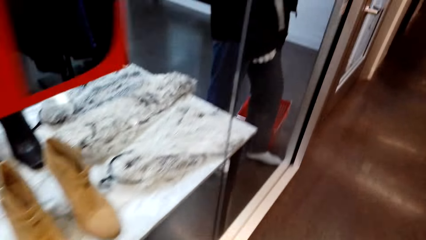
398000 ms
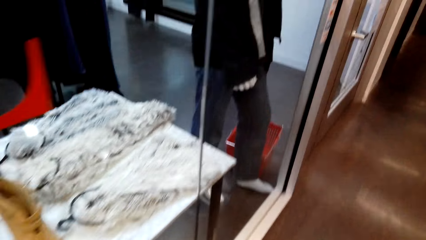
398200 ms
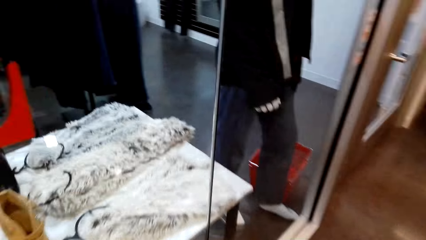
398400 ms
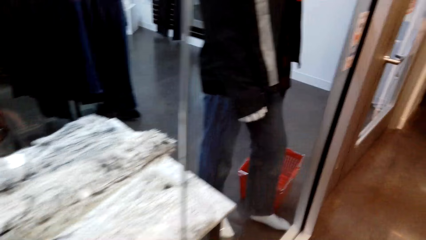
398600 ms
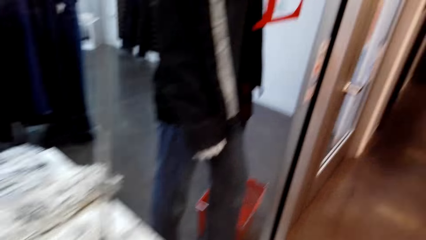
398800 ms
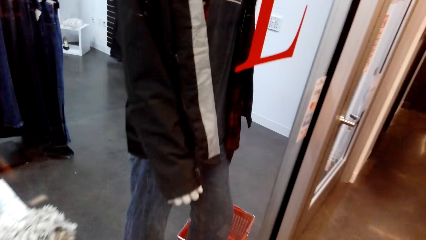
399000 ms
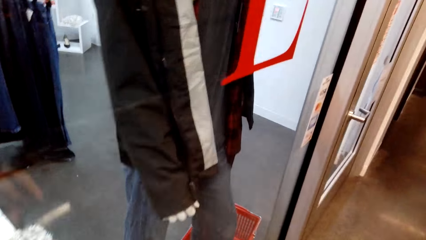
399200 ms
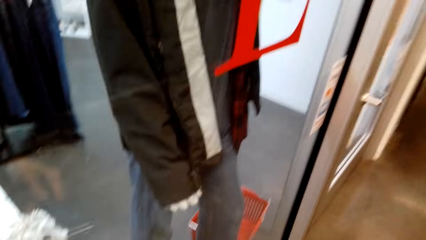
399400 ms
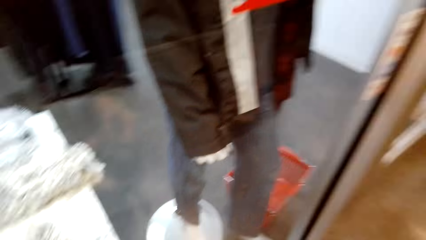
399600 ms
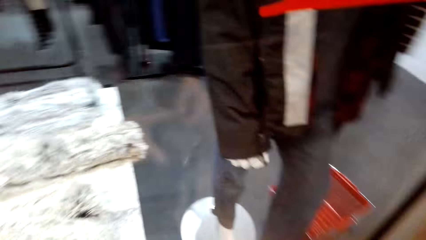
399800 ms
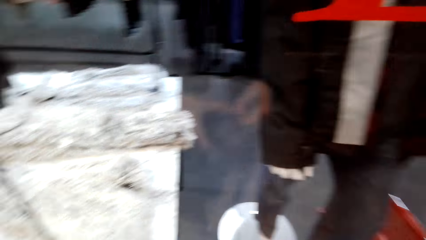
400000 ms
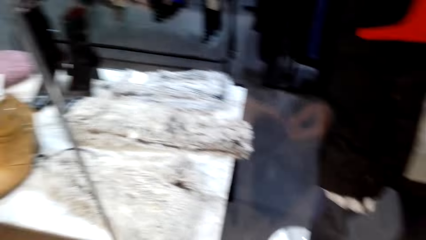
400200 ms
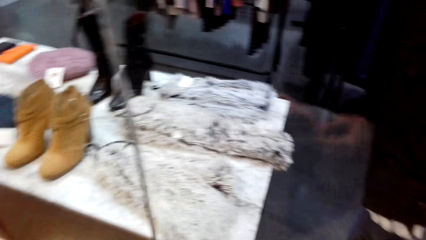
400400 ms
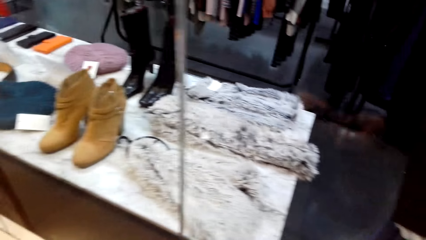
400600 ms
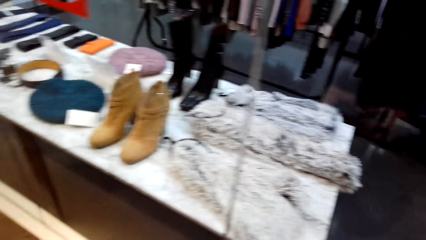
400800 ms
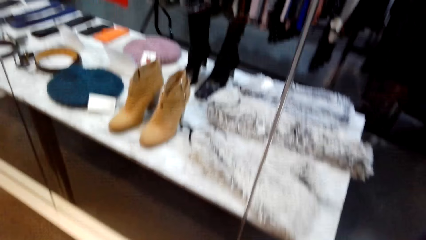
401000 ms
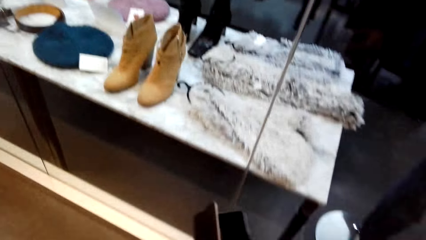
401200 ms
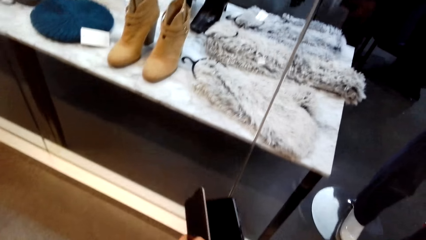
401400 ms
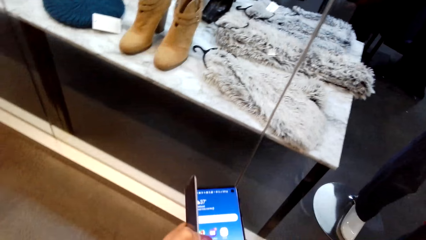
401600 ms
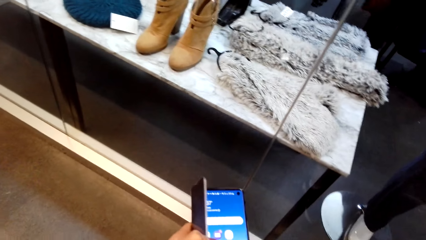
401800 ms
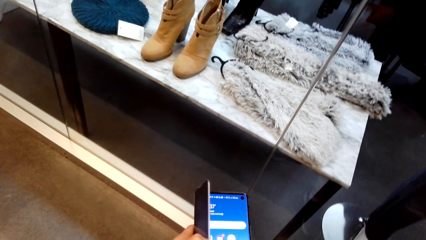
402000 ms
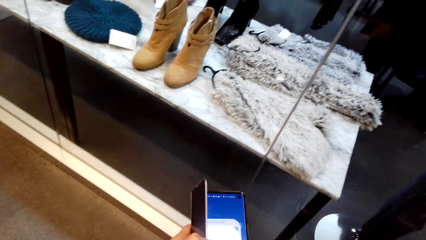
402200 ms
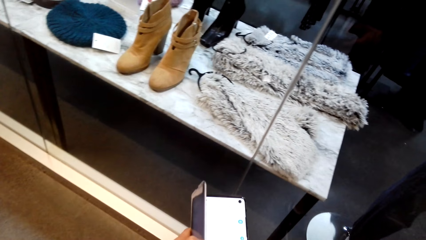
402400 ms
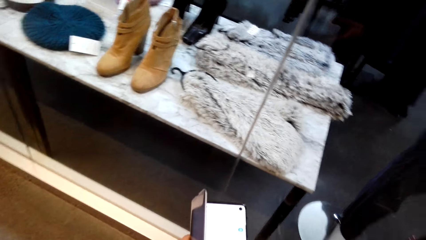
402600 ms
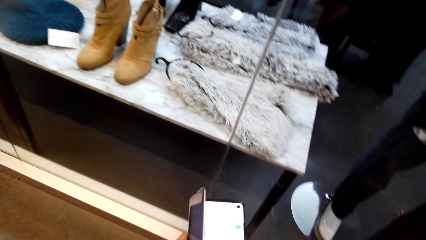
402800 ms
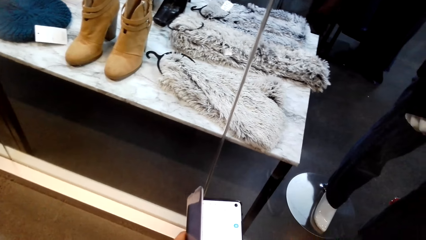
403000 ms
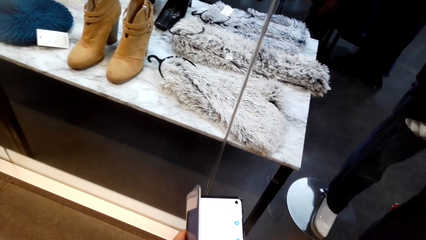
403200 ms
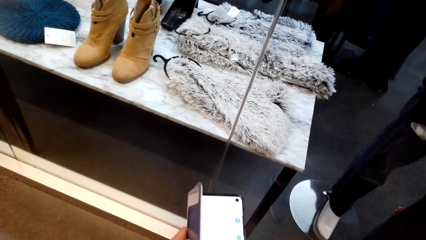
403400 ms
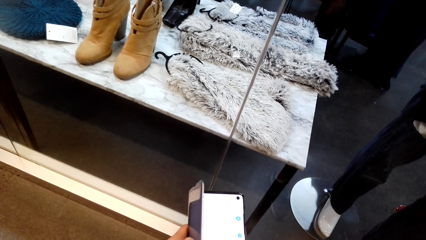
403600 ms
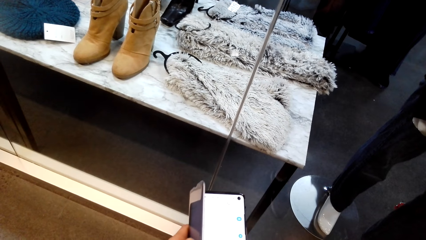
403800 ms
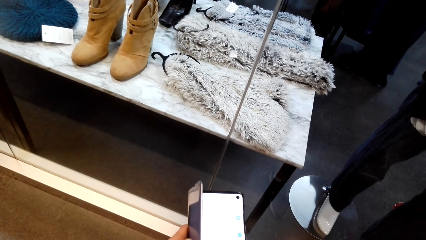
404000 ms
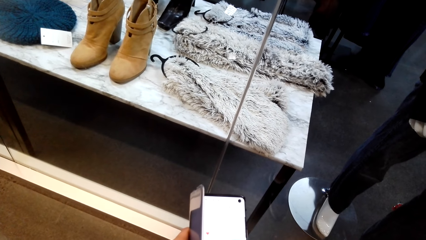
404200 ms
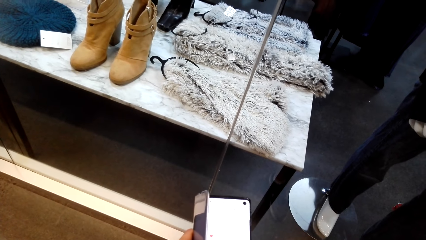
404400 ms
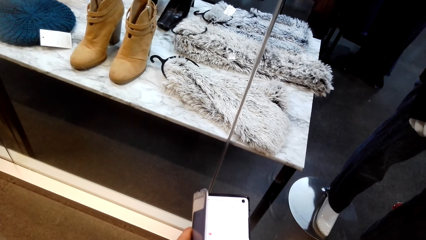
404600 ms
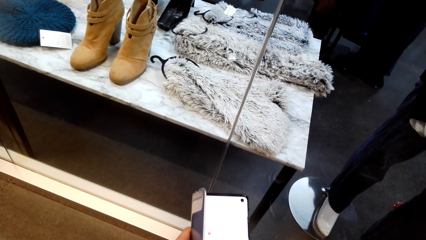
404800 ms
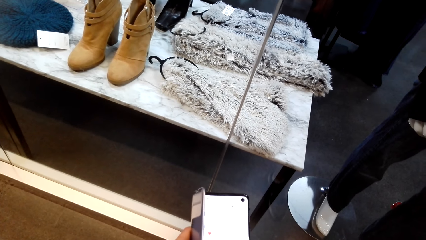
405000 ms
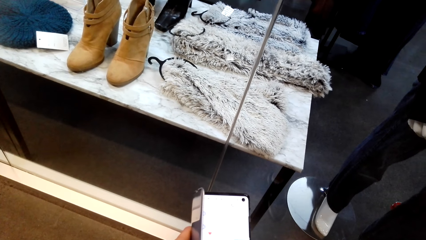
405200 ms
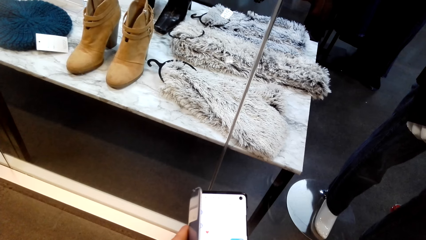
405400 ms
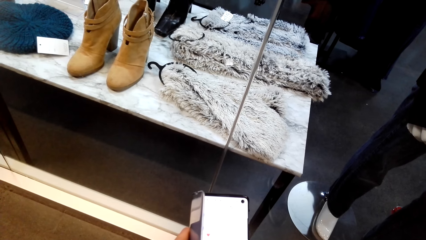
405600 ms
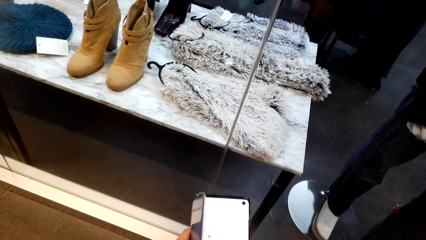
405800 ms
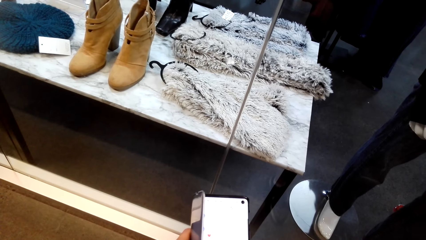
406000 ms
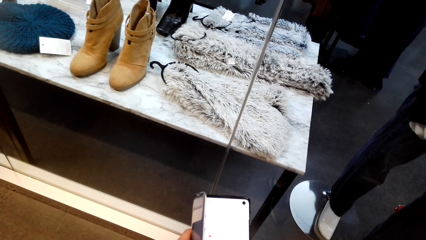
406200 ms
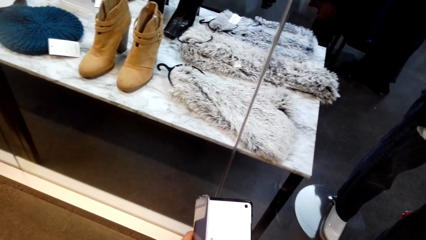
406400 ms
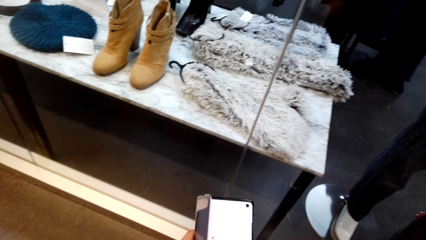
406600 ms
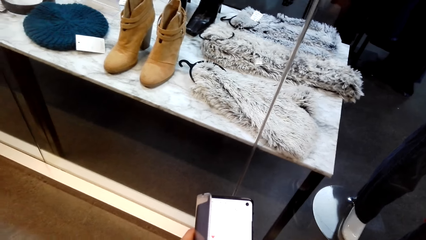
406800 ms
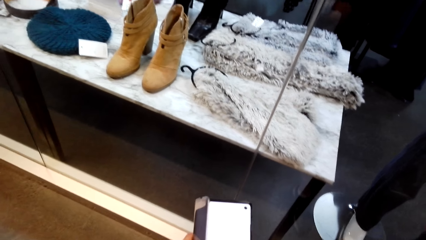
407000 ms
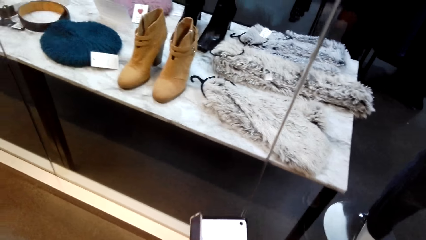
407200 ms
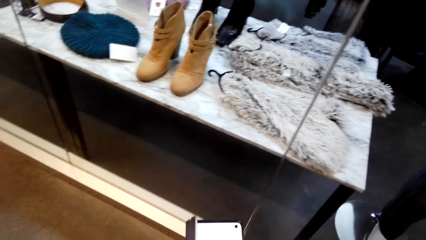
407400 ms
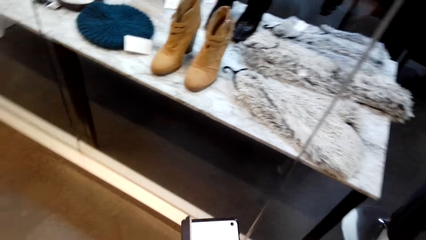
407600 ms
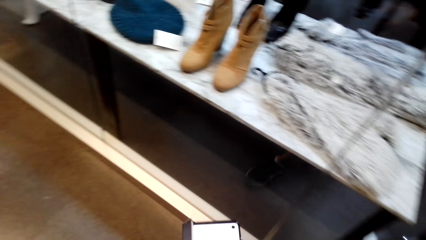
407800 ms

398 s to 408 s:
The camera wearer operates a mobile phone.

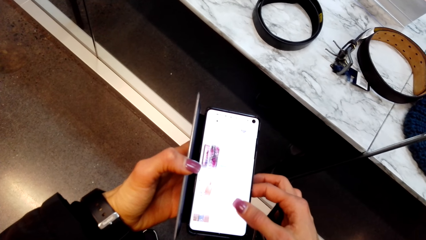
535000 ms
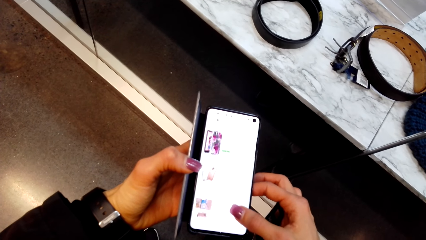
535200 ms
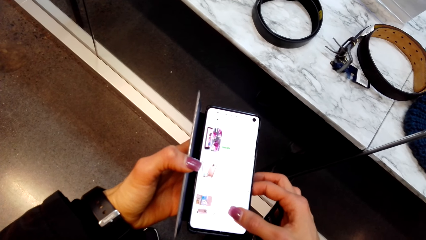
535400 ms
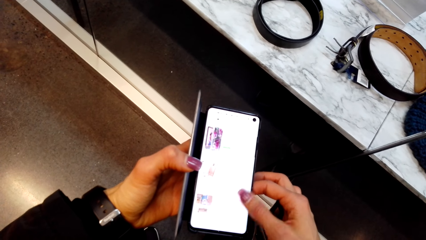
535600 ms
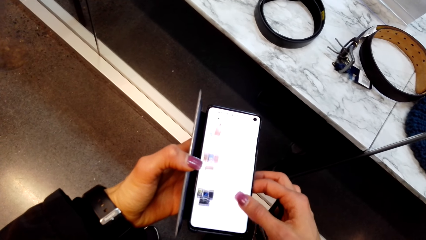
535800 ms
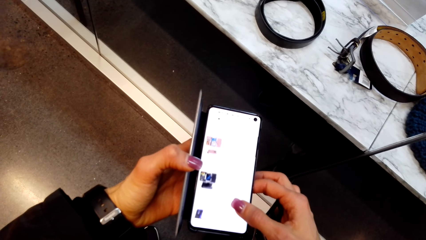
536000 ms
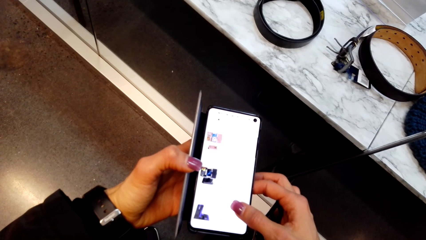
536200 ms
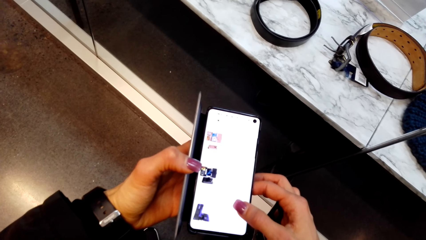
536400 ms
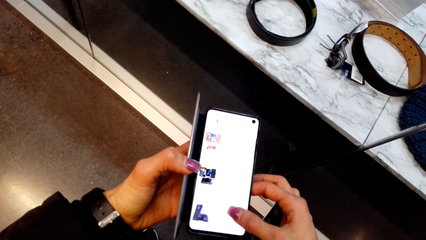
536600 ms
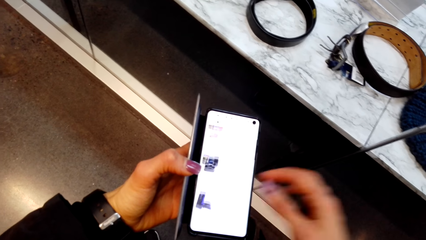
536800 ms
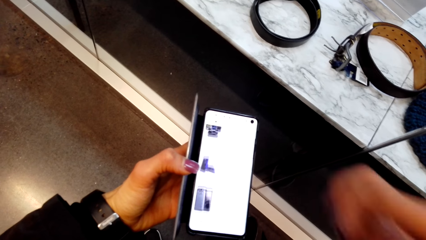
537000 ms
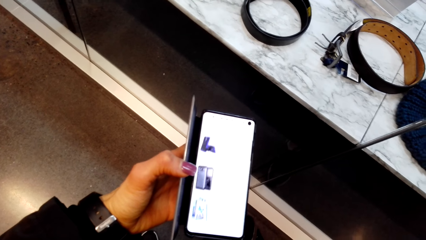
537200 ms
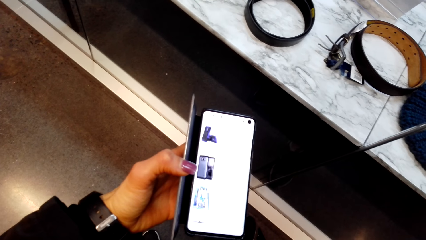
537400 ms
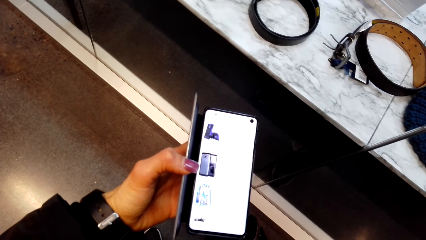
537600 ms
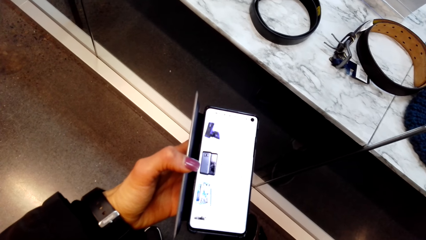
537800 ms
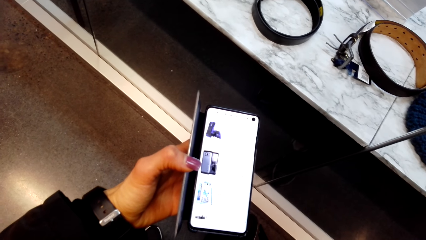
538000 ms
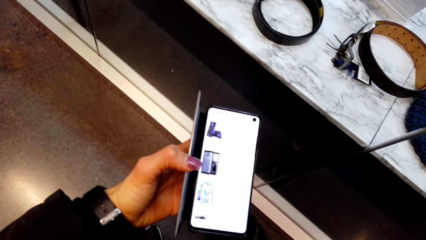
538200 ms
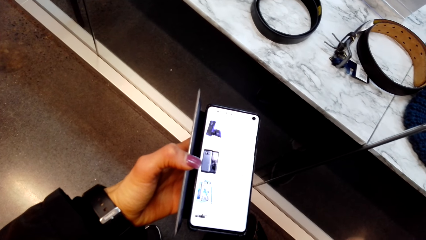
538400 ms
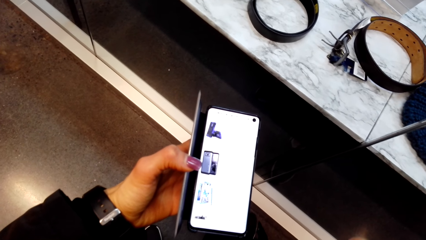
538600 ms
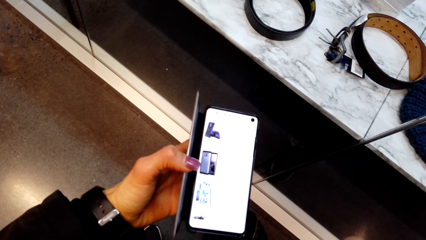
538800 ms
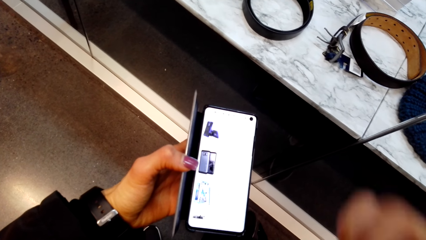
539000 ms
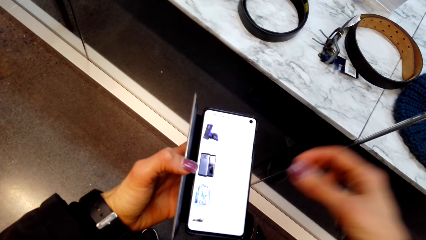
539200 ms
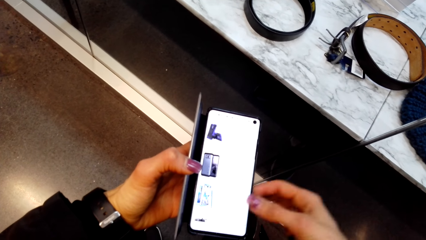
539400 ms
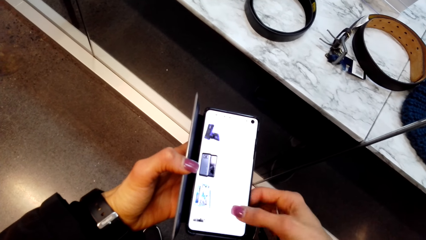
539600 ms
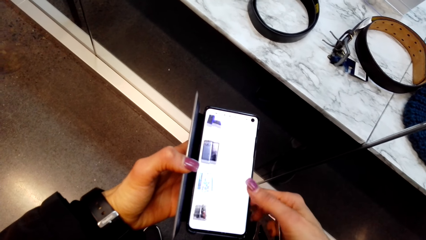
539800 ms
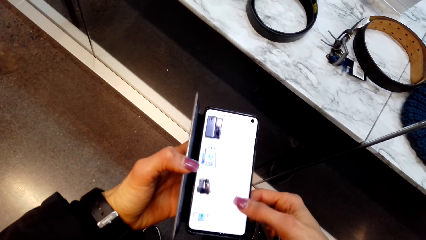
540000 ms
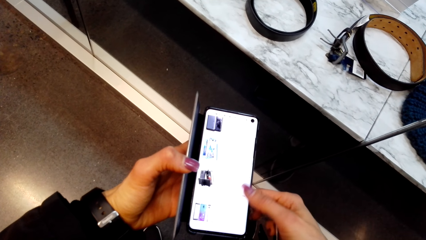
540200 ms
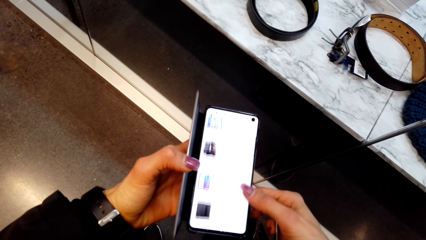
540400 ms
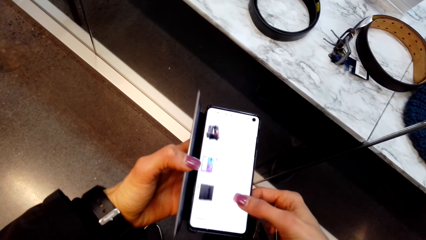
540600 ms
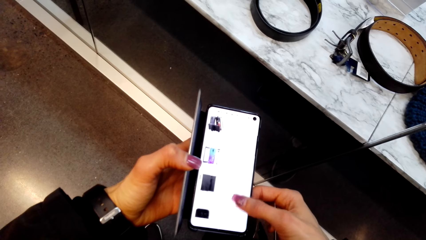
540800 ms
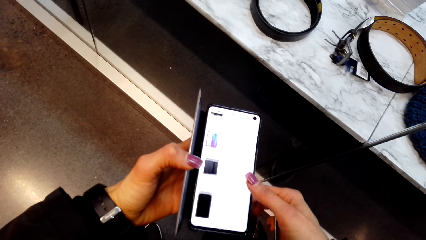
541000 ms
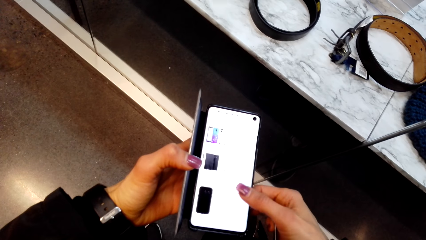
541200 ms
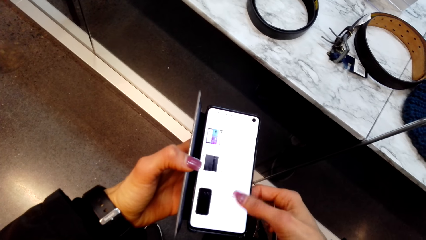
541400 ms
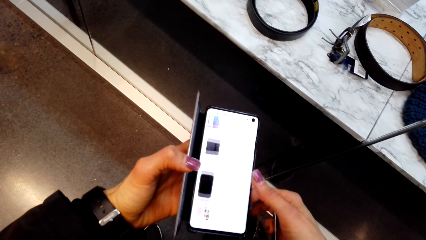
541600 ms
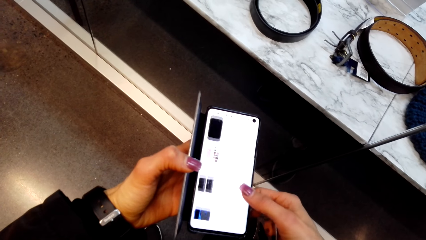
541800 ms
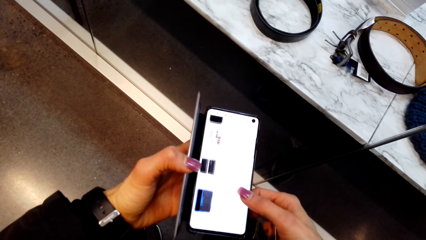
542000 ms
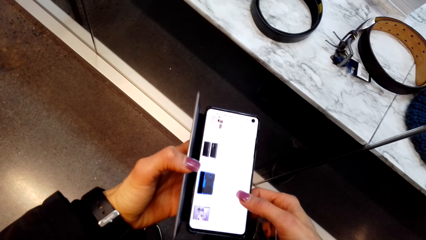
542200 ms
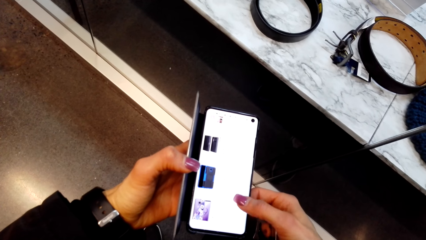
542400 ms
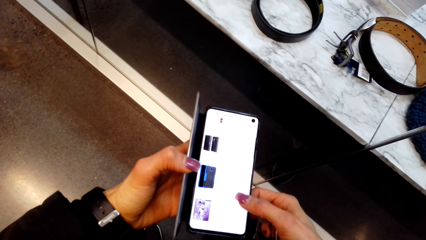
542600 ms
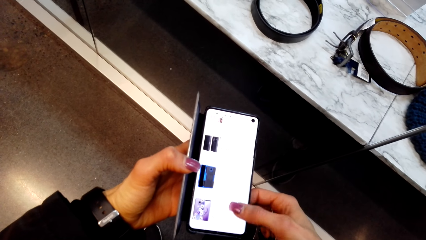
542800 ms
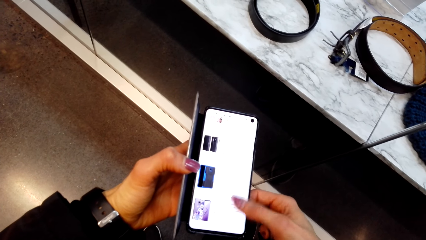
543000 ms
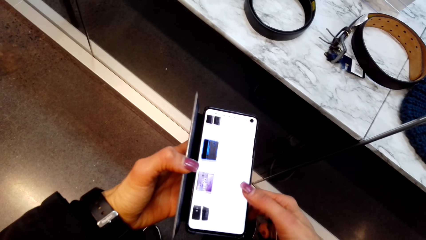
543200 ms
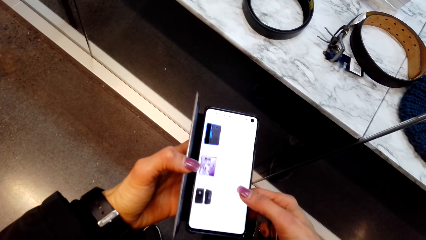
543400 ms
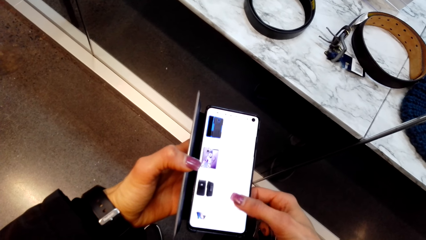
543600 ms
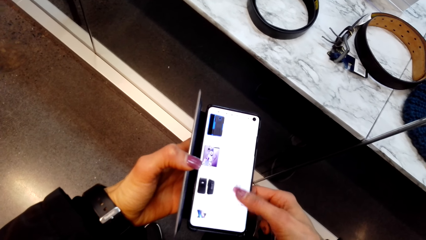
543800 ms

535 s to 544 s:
The camera wearer scratches her face with a hand. She stares at a phone. She operates the phone.
